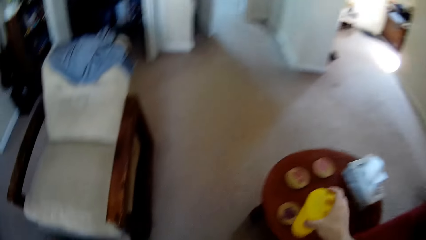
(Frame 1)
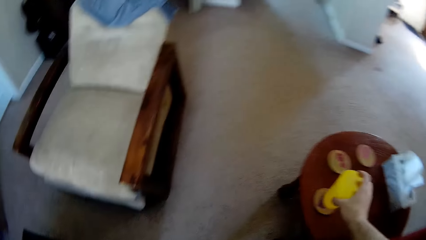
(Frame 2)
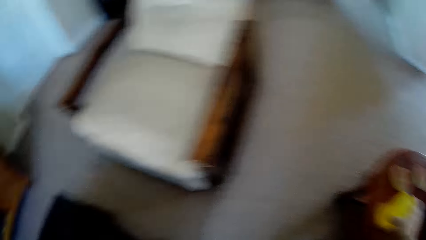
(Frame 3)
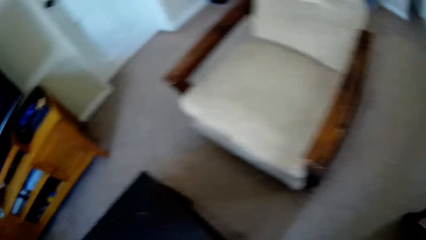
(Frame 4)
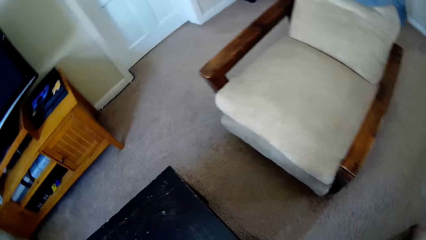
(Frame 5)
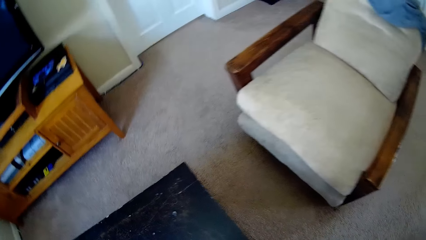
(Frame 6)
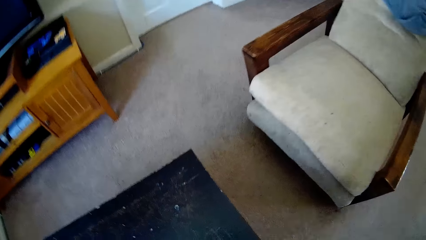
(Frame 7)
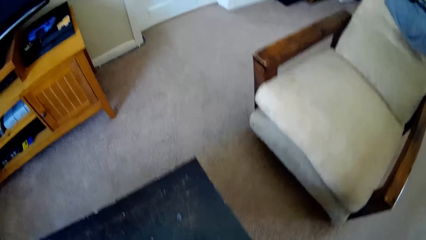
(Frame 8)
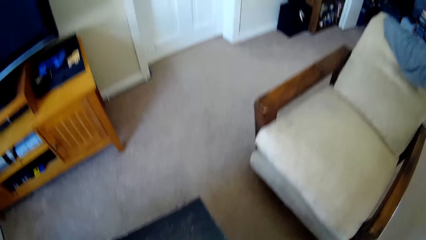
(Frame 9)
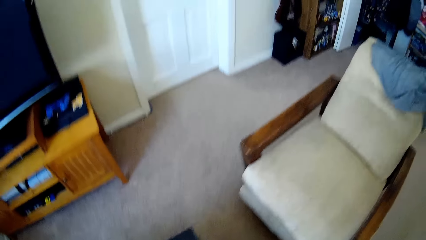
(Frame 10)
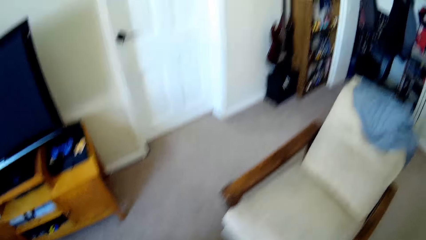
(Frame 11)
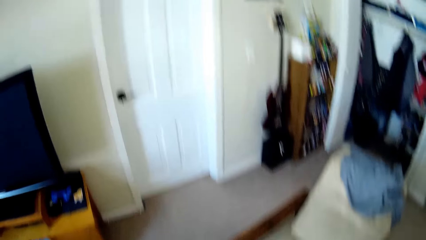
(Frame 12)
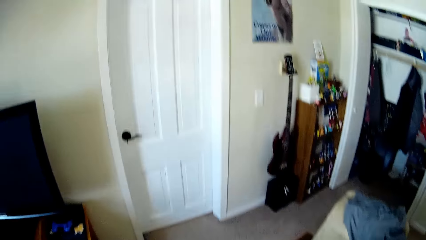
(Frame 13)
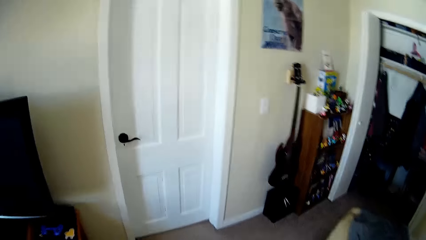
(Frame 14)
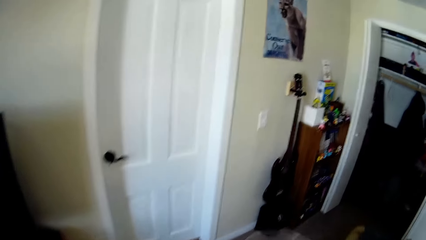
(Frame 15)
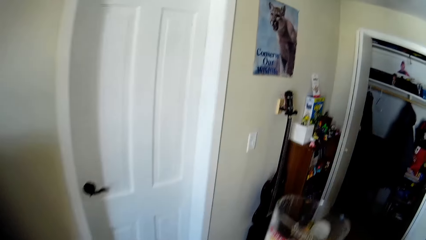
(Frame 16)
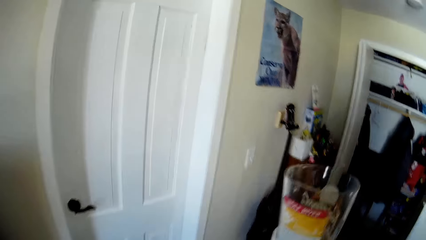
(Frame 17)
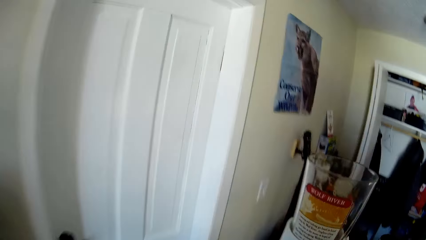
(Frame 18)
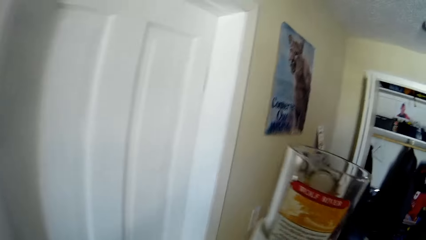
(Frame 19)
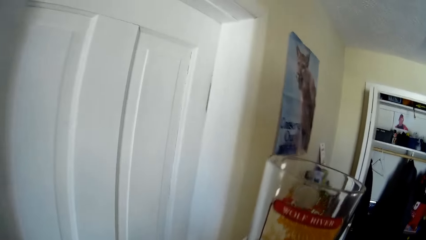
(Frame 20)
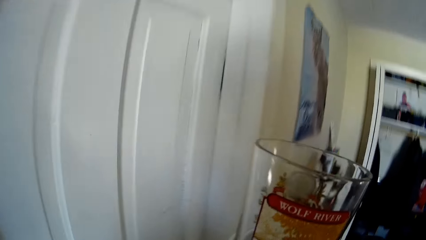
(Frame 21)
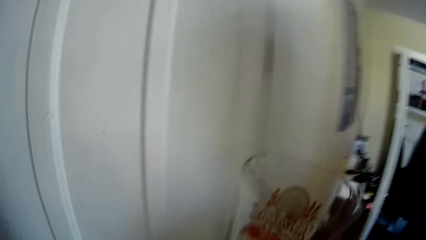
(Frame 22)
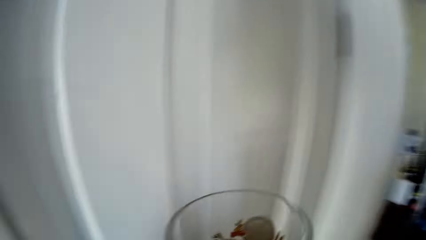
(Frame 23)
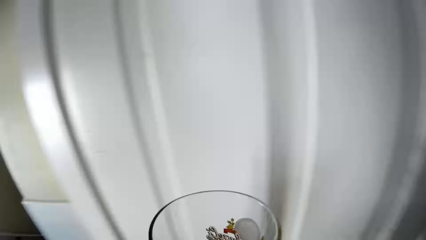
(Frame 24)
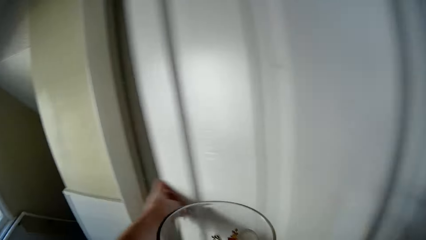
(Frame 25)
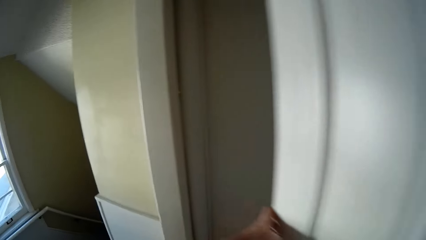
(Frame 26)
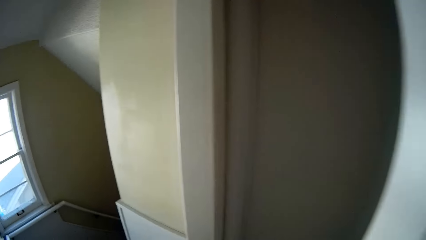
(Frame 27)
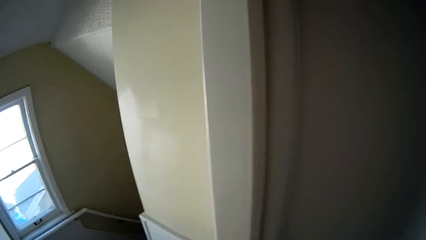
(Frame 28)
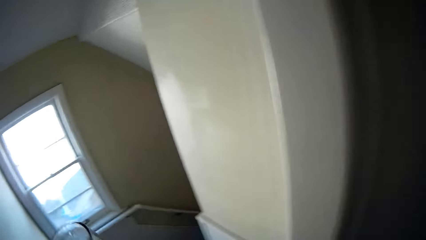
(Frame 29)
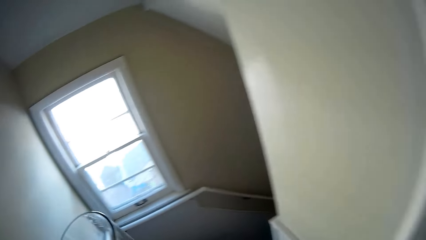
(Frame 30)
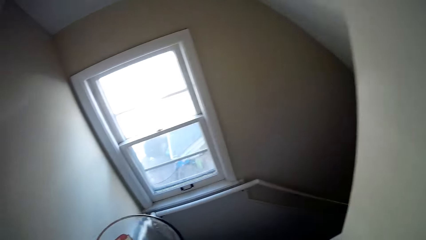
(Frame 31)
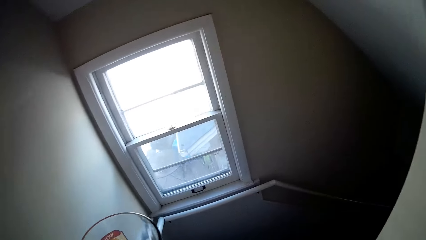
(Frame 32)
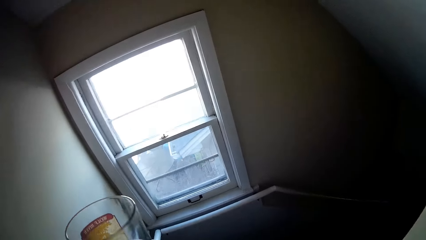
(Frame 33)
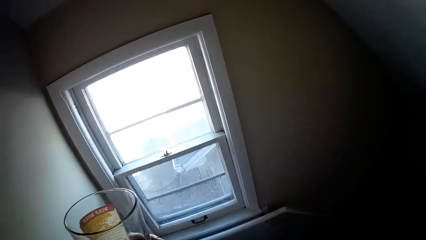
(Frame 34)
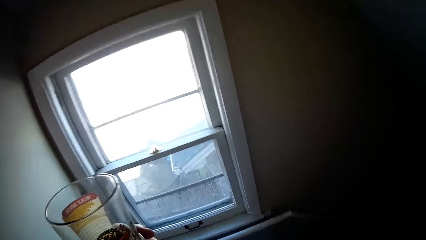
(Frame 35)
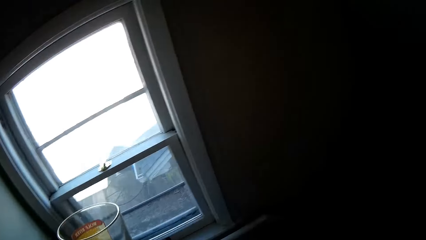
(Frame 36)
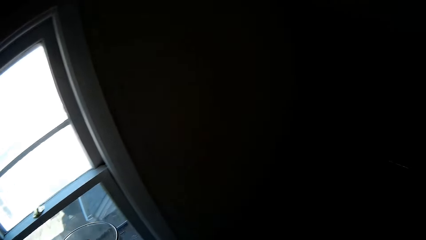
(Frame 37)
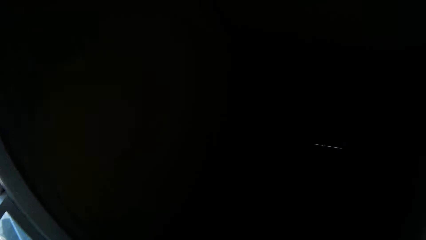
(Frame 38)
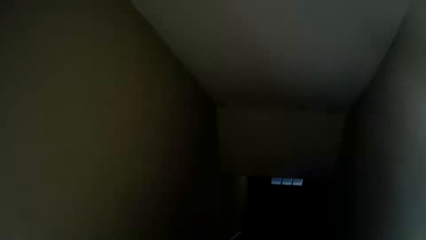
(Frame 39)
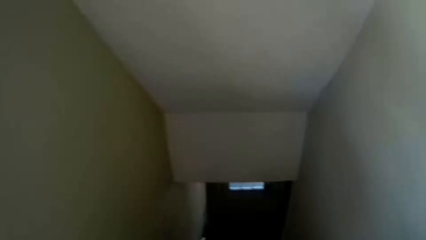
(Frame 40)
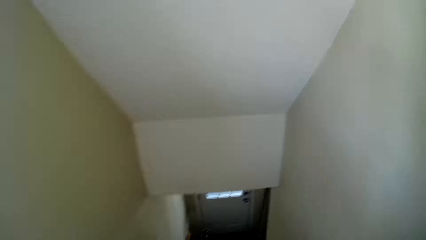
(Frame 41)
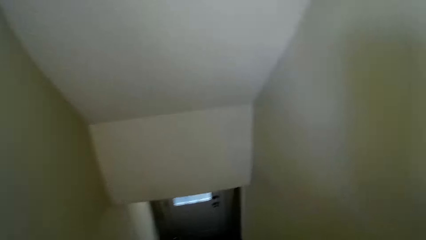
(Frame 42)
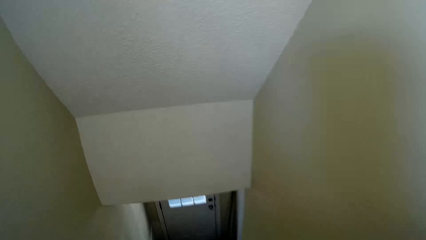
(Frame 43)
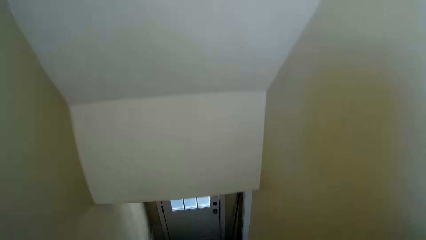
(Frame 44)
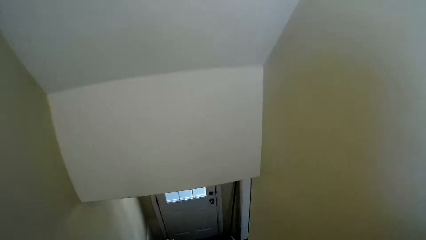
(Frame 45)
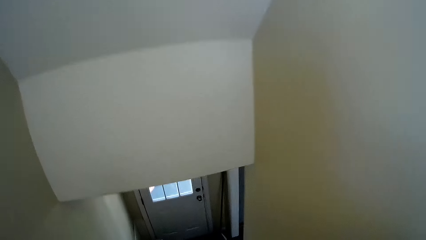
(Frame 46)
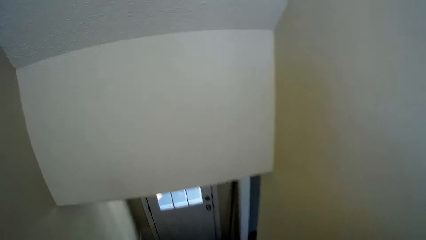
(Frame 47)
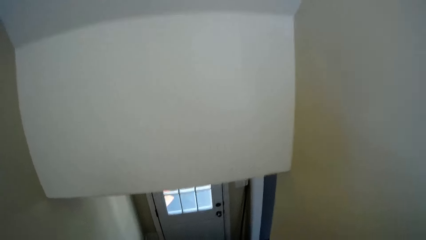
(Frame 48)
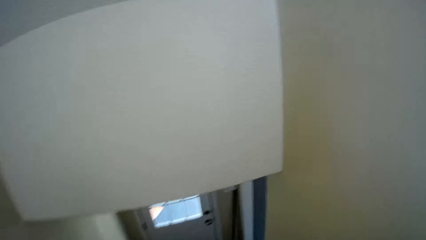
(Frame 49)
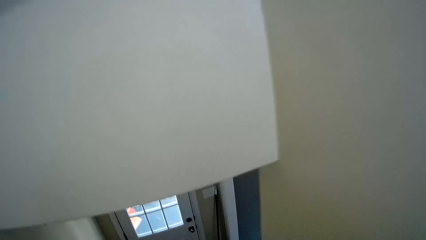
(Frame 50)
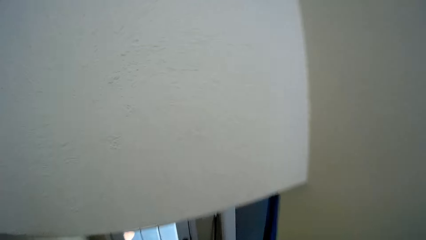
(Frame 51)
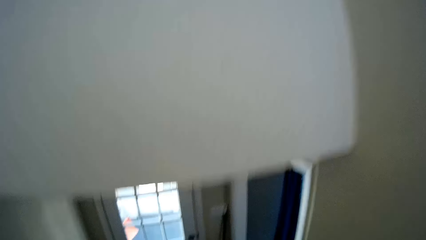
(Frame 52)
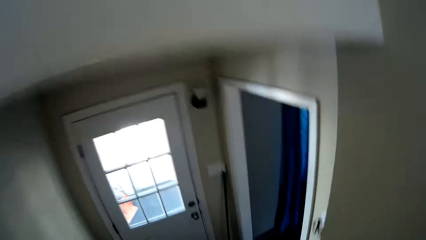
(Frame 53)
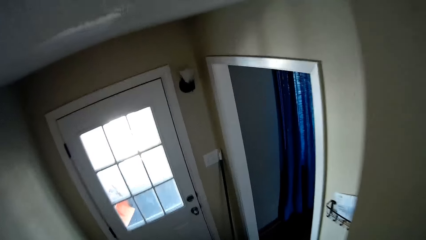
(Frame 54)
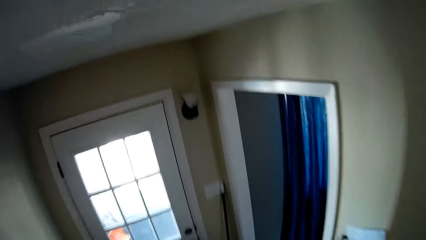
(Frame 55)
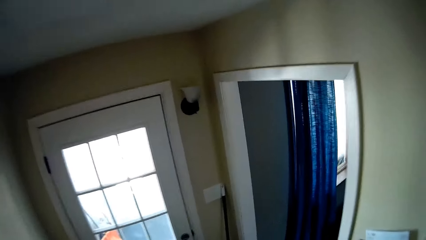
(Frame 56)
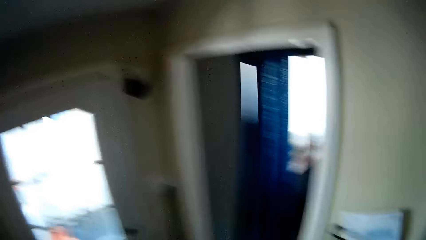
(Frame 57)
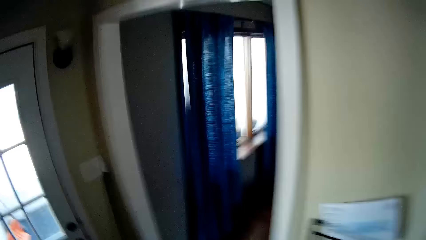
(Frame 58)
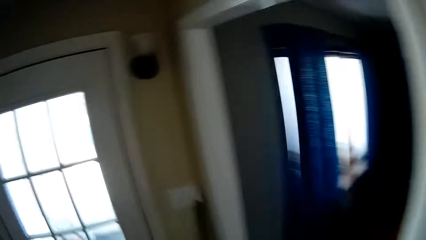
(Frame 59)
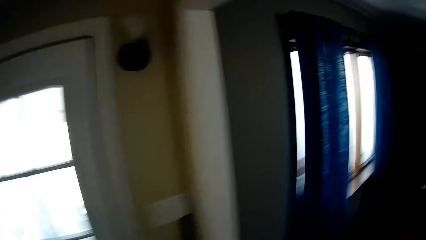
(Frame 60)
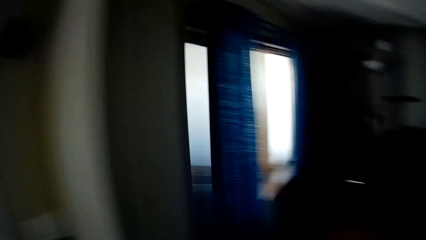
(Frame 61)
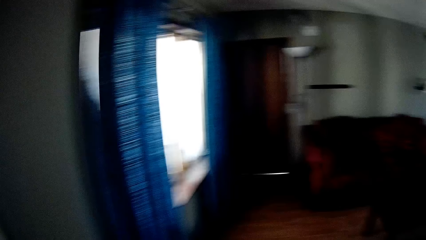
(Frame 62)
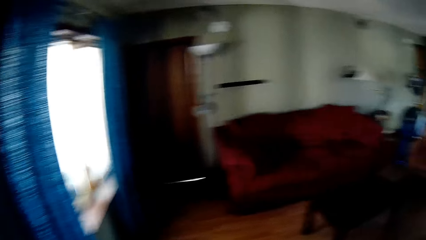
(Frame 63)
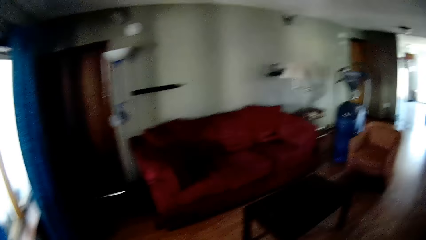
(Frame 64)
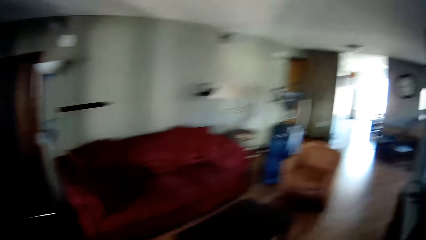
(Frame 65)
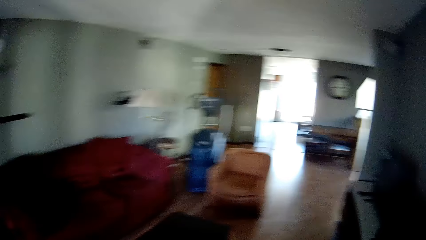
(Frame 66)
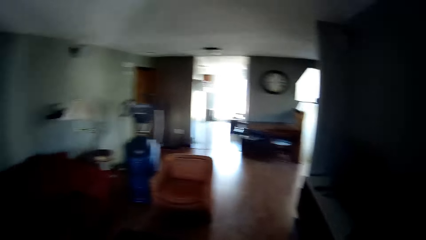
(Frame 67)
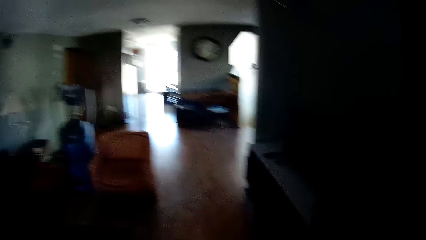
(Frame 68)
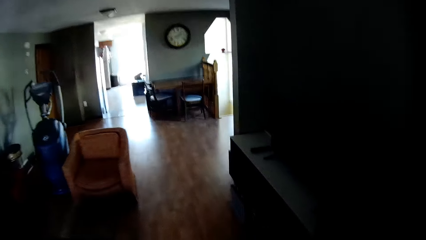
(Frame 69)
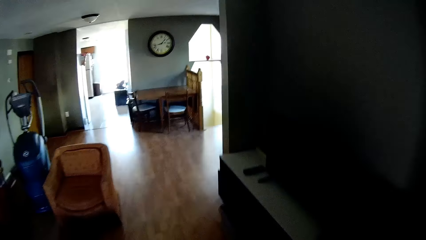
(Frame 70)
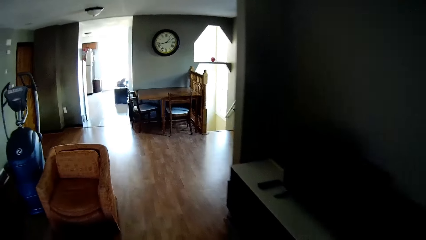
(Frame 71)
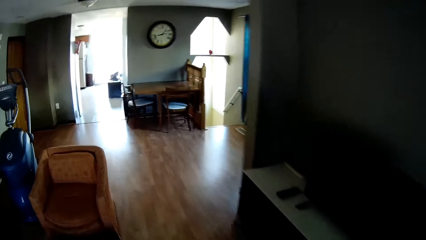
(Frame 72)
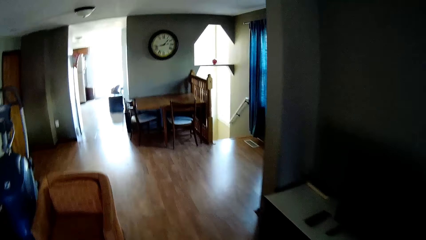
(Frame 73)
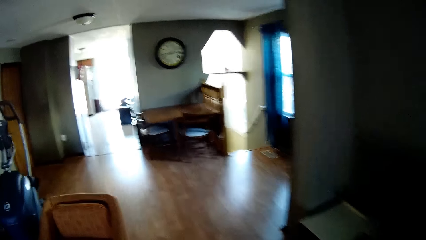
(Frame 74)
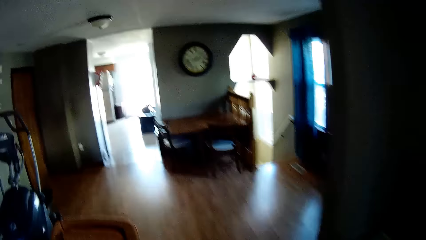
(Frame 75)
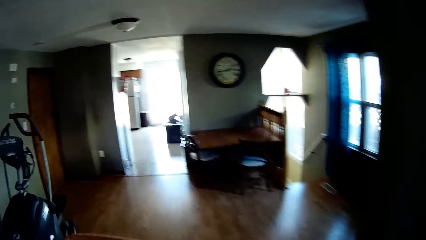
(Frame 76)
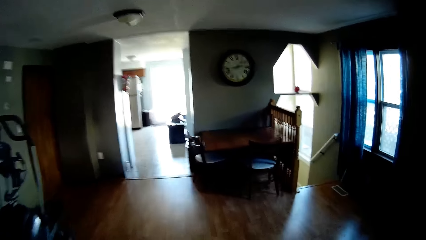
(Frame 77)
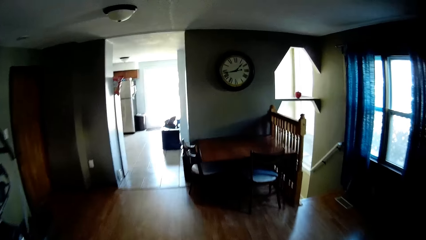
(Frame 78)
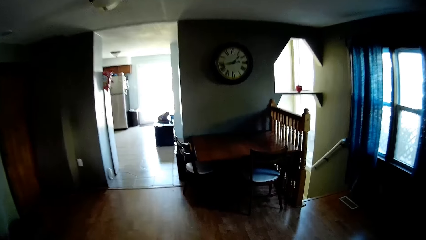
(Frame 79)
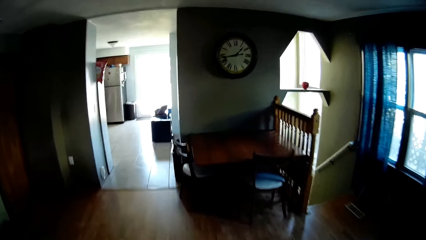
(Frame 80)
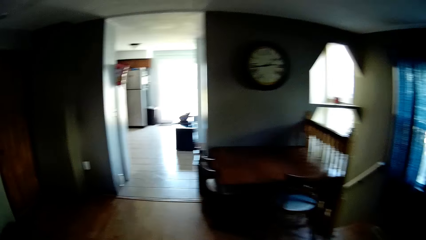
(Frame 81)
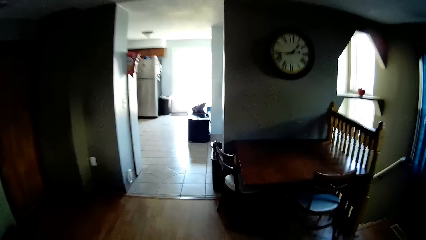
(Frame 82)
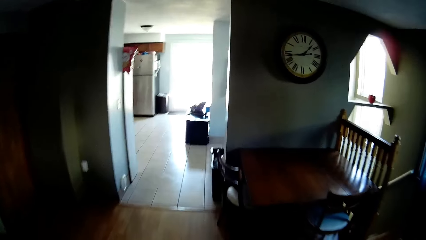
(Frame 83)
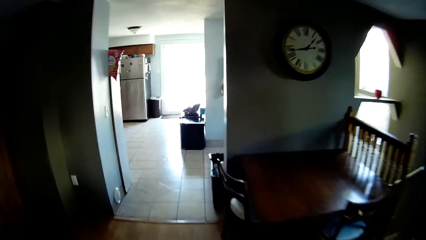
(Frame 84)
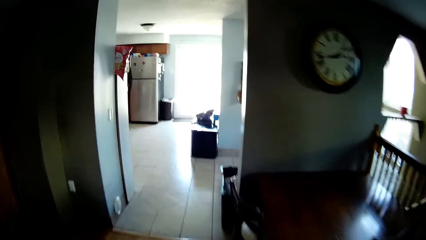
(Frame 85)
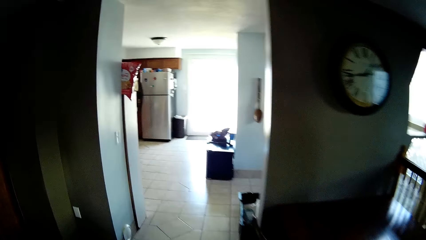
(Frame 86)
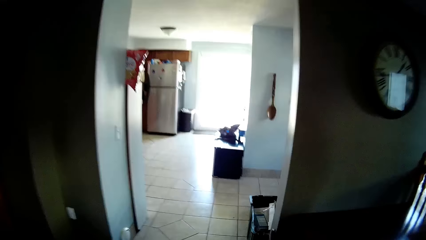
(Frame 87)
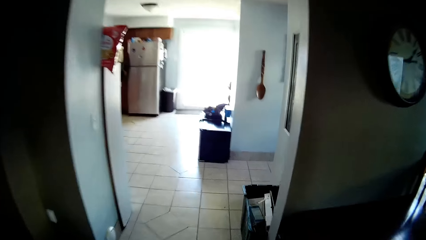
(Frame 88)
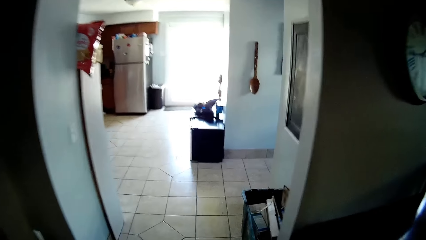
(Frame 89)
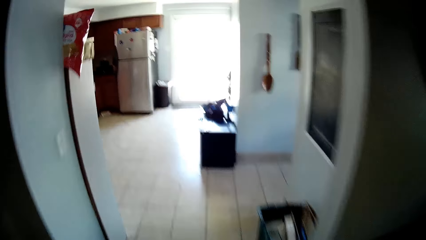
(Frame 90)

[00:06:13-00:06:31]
The camera wearer puts the glass on the table. He picks up a glass of milk. He carries another glass. He holds the glass with his left hand. He walks in a corridor inside the house. He enters the living room.
